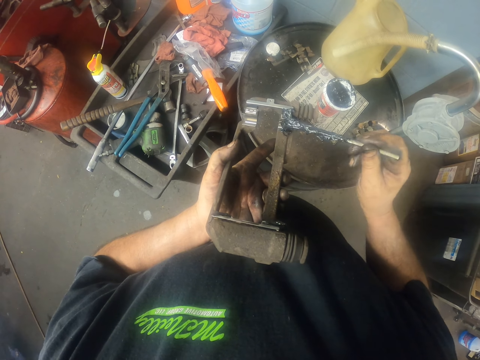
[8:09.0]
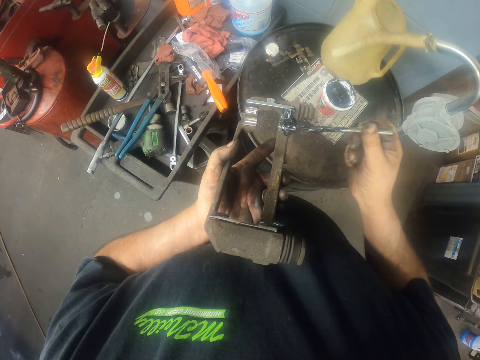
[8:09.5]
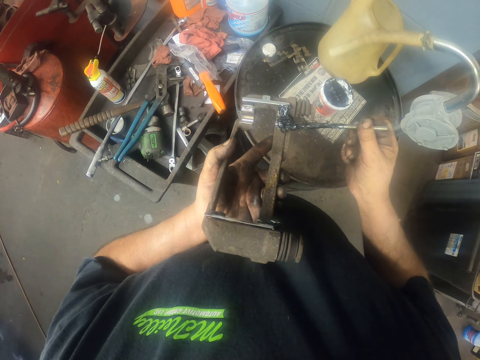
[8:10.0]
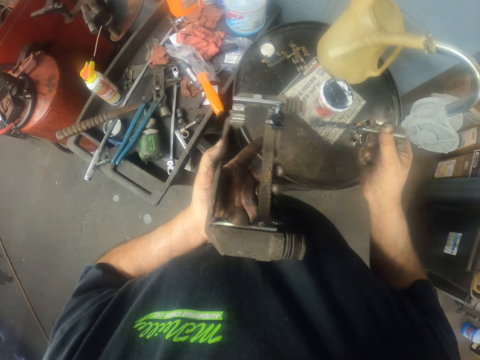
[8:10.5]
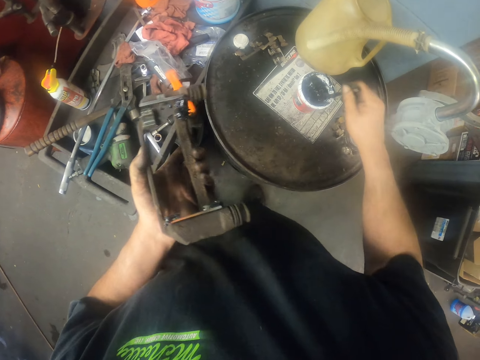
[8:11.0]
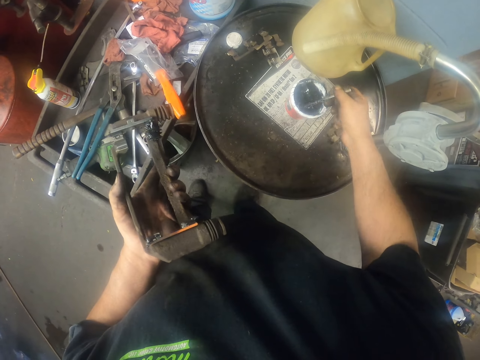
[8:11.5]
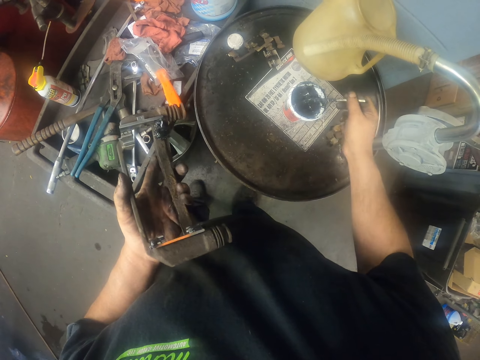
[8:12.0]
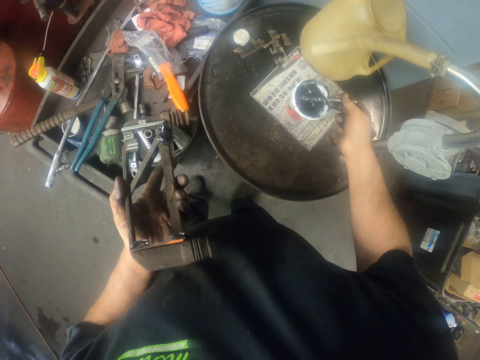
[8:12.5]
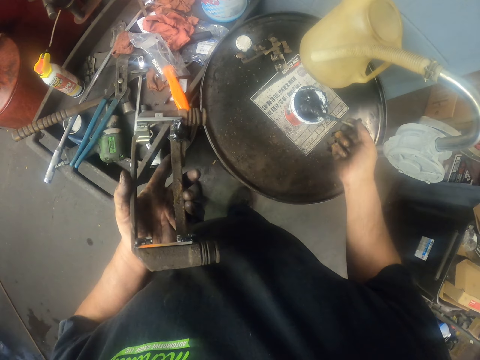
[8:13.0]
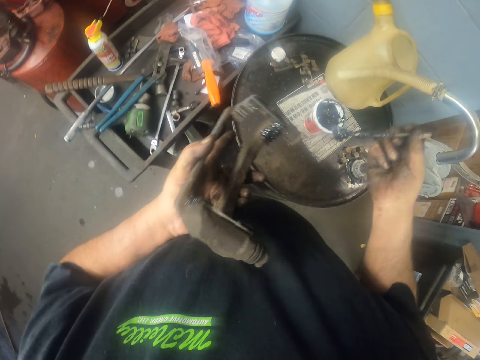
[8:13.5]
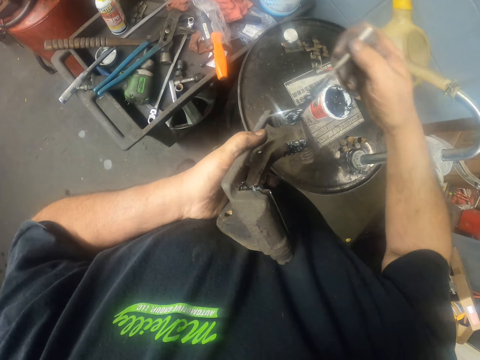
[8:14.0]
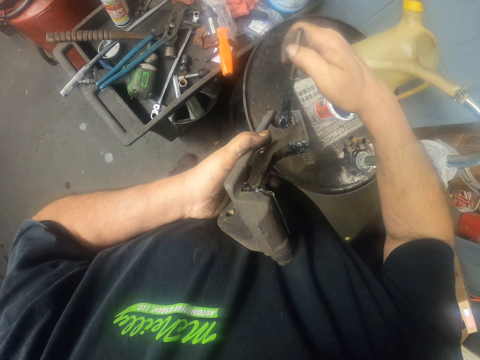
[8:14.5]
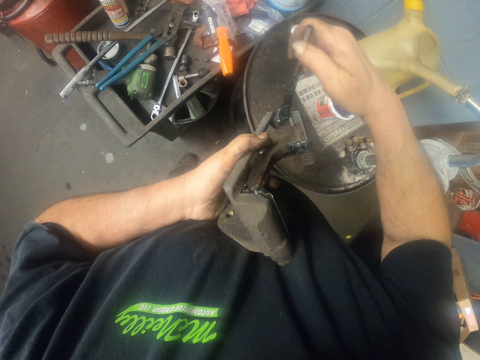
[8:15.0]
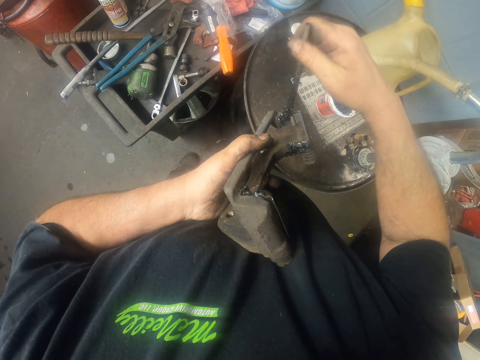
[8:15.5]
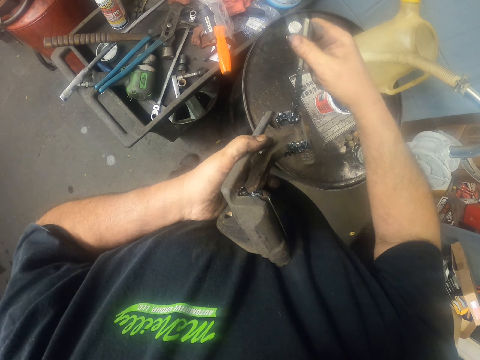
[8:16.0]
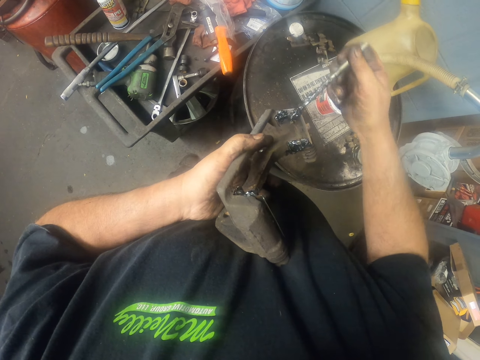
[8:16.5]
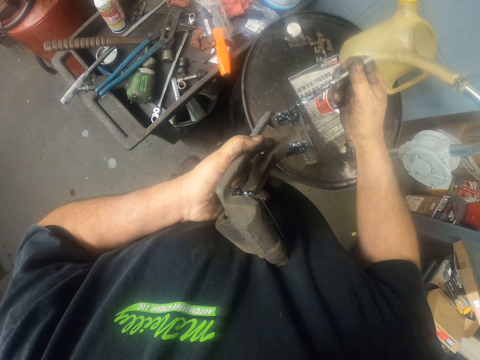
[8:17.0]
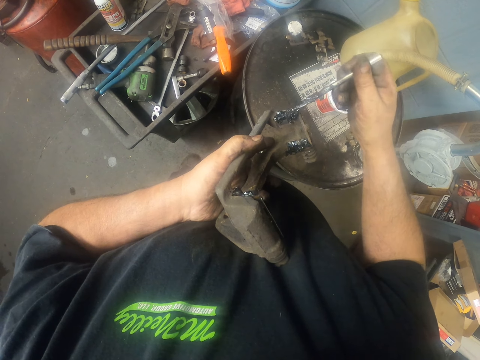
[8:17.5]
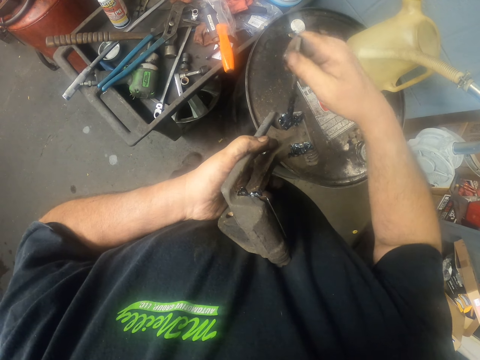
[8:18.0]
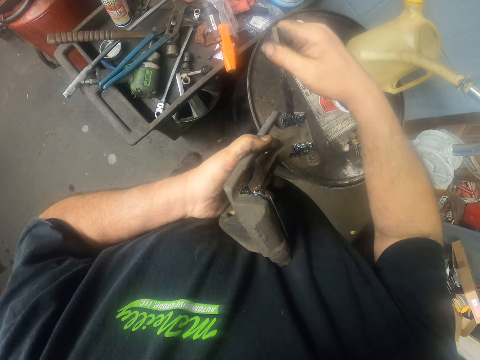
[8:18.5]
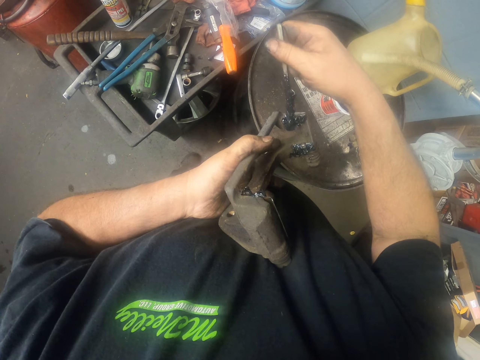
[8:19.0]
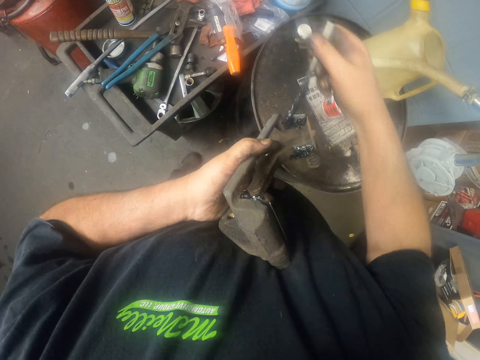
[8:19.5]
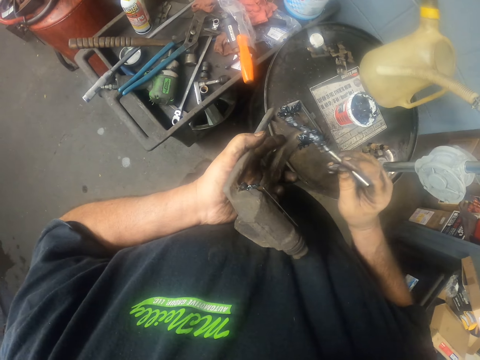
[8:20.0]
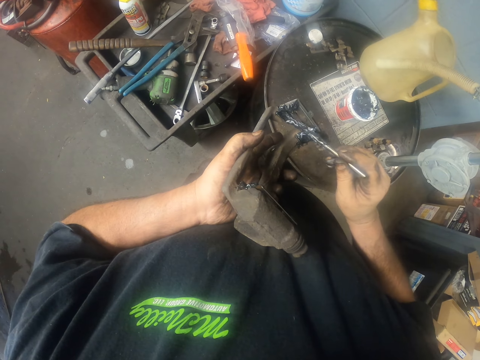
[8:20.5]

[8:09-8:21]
The camera wearer dips the brush in the oil. They apply oil on the pad retainer.

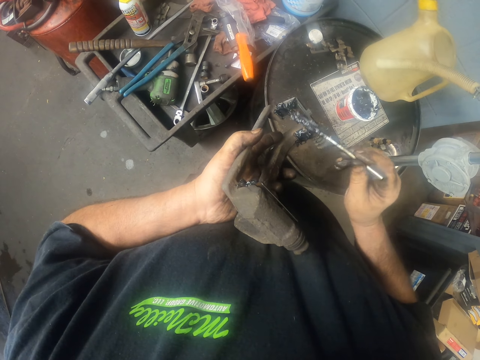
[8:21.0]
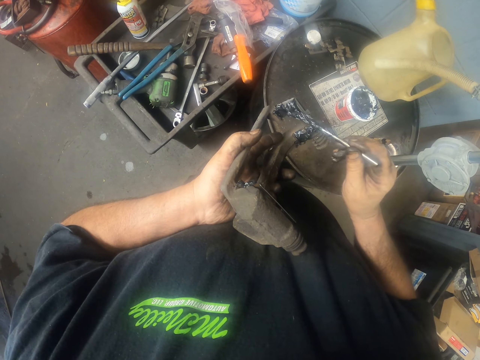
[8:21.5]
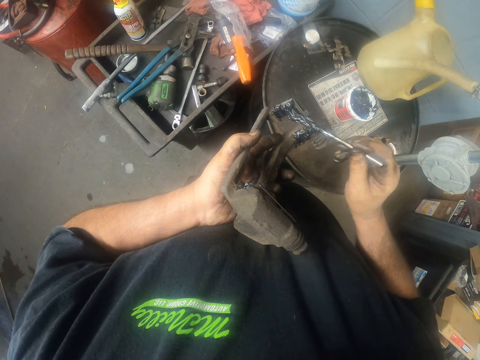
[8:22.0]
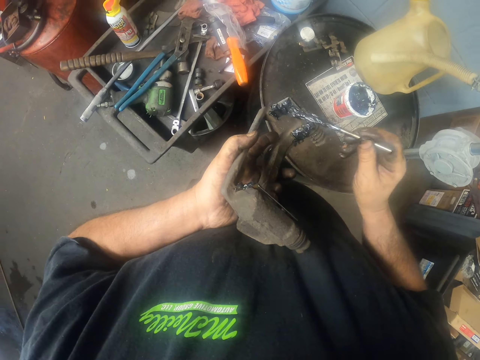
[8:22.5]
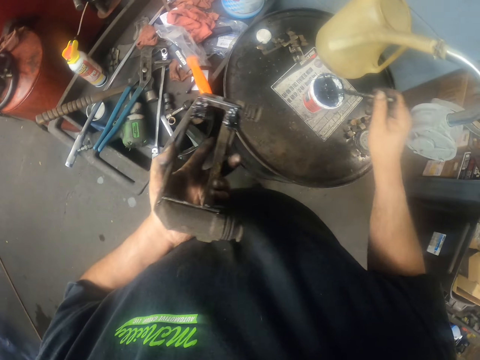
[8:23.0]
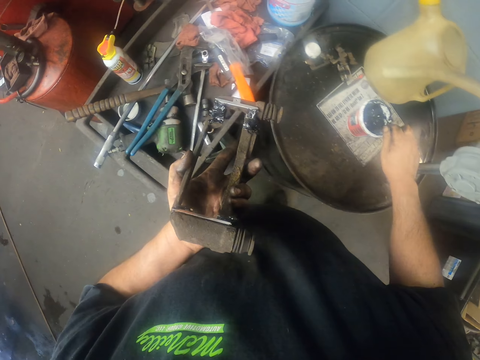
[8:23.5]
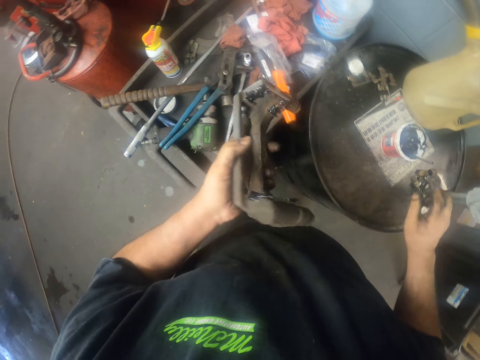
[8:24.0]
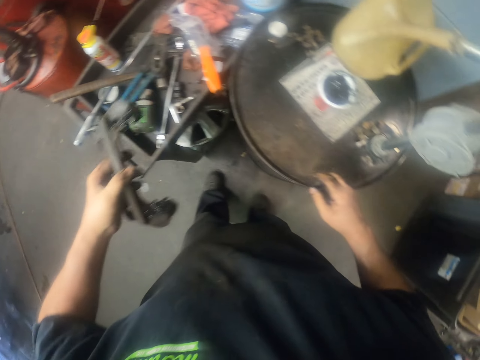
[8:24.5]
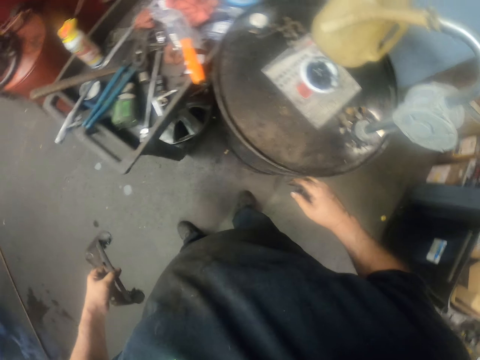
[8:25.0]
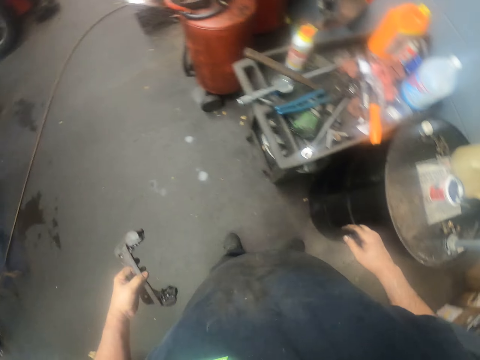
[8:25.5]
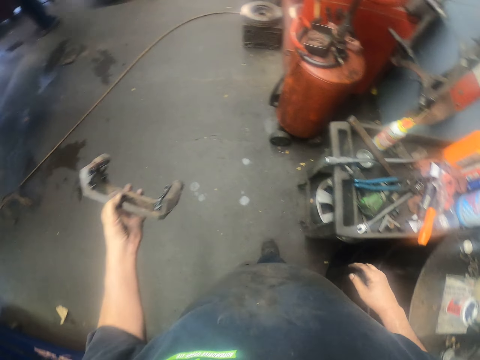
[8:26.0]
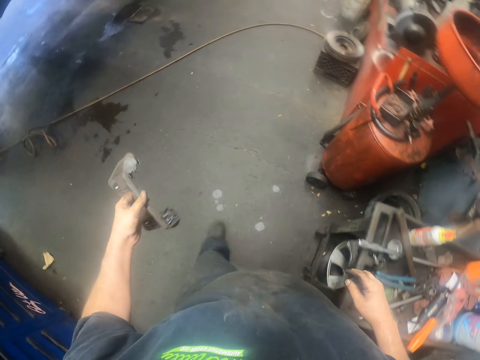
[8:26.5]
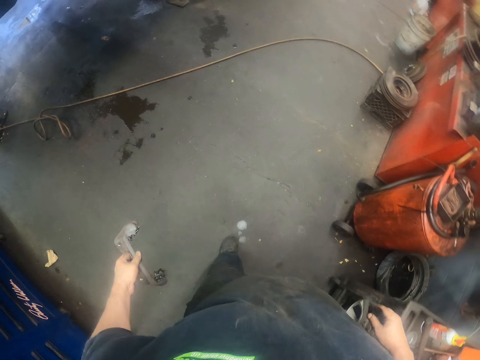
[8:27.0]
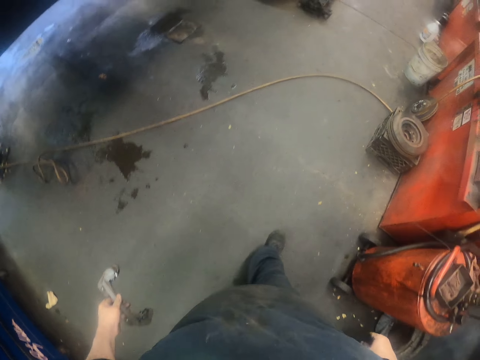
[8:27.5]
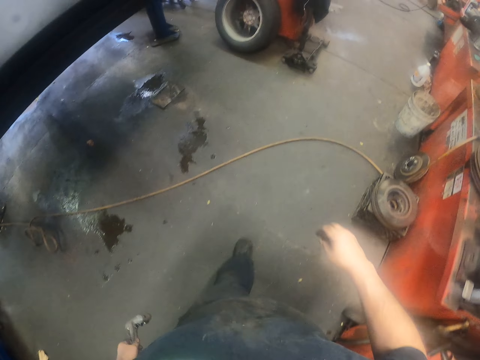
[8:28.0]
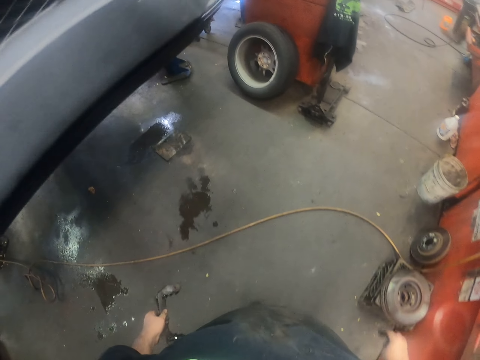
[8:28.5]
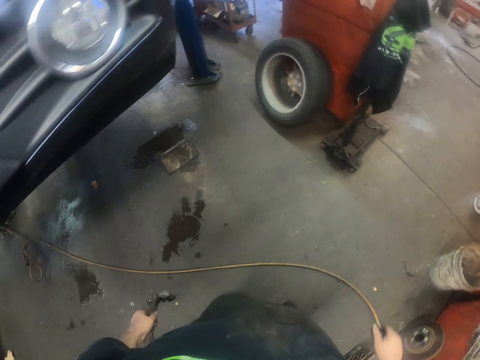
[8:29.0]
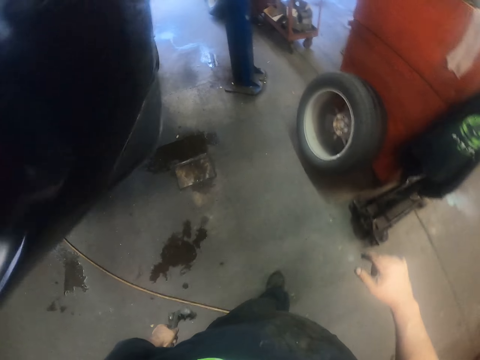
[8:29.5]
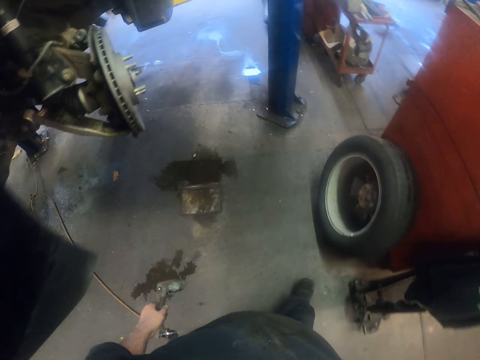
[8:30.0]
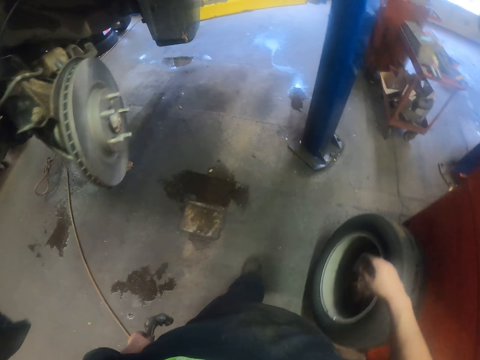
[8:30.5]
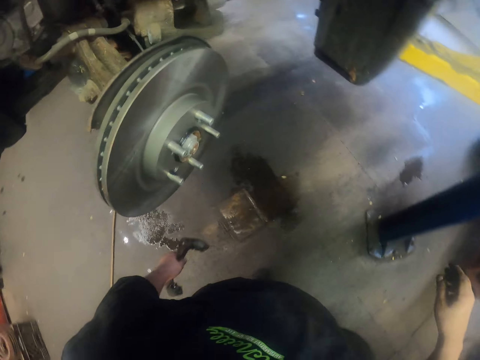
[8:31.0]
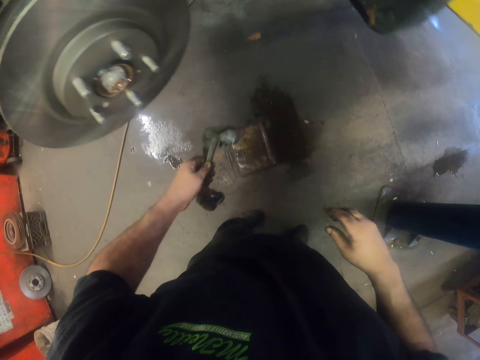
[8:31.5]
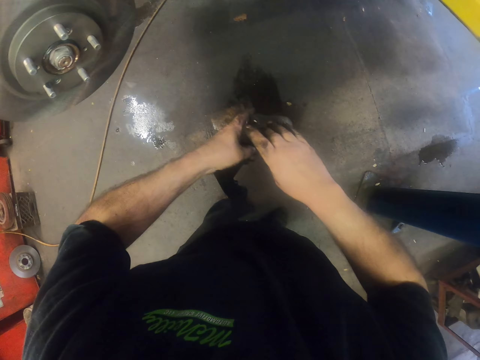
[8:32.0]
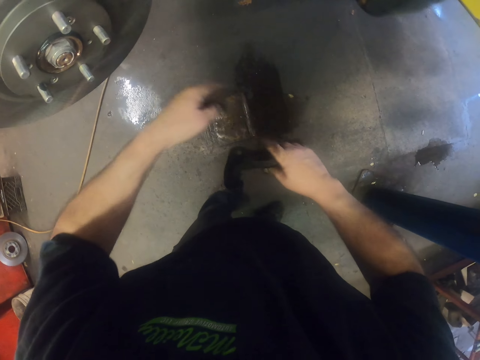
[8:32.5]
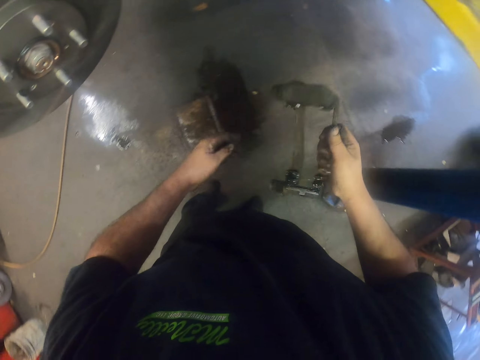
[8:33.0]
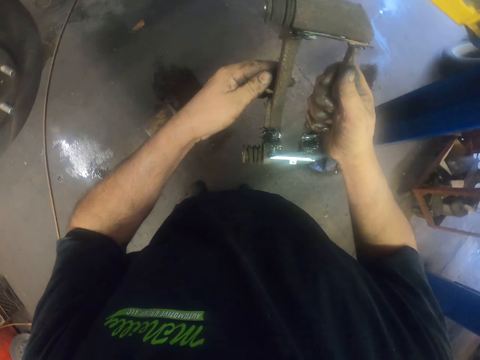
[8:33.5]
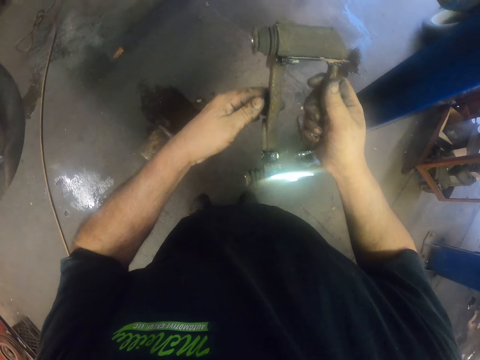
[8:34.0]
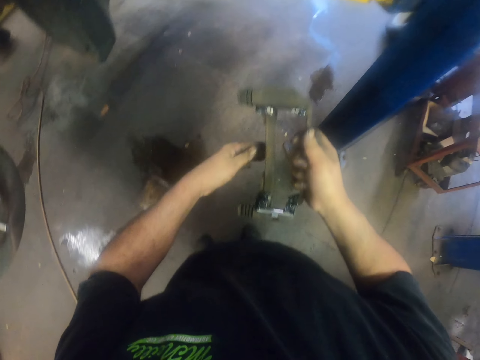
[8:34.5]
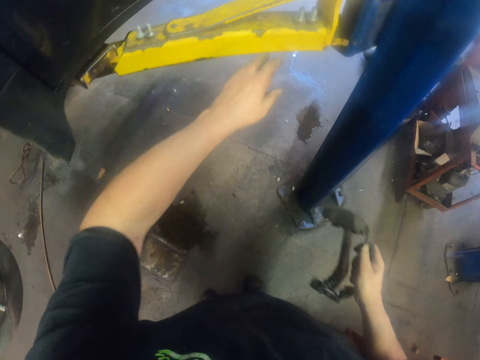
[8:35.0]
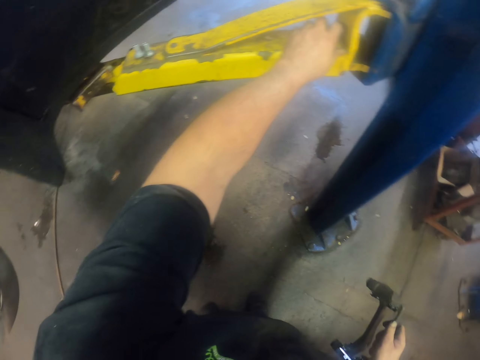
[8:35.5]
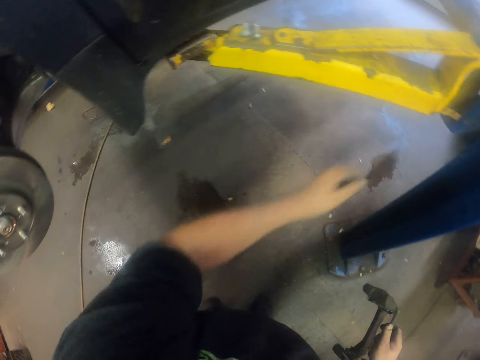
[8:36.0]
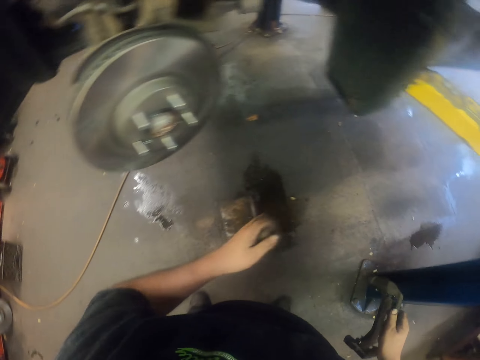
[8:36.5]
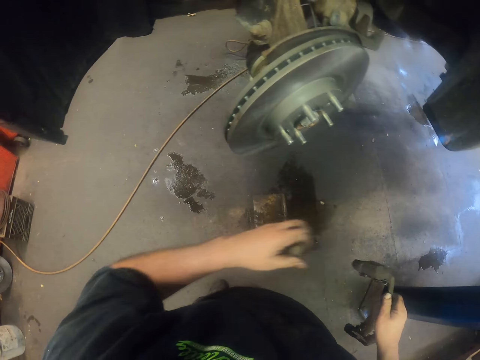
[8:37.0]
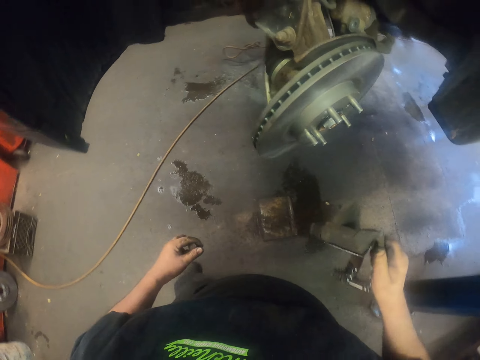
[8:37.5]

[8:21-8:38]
The camera wearer drops the brush. They walk around. They pick up a nut or bolt.
